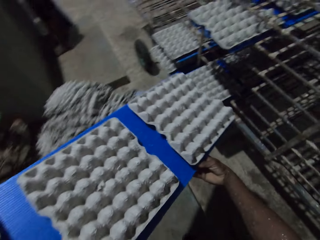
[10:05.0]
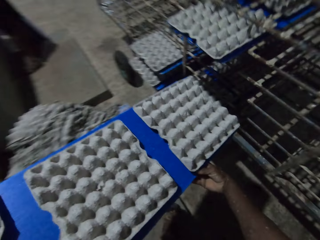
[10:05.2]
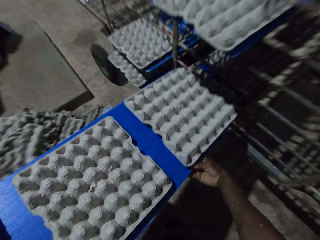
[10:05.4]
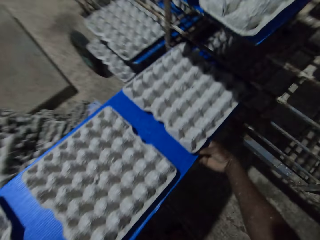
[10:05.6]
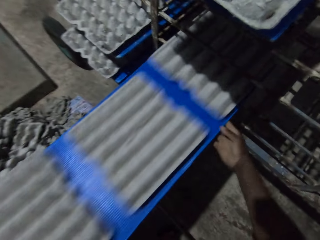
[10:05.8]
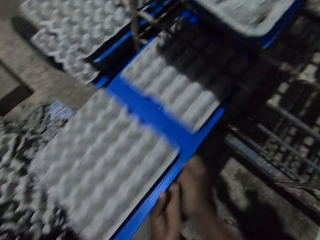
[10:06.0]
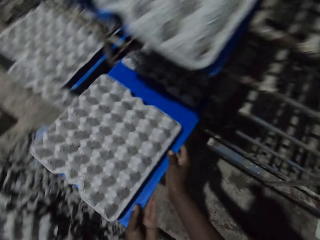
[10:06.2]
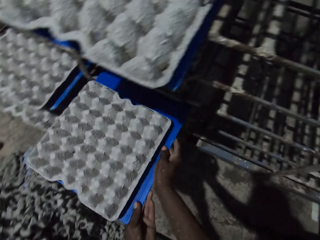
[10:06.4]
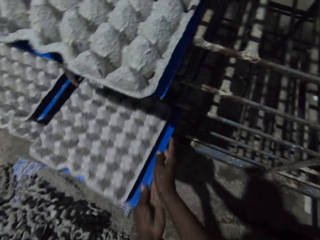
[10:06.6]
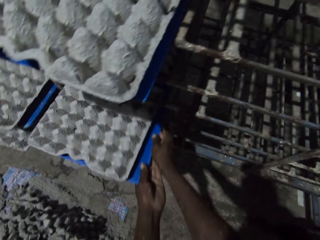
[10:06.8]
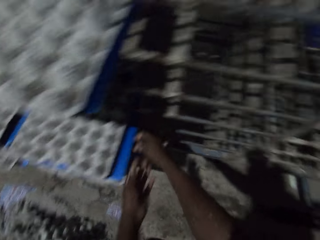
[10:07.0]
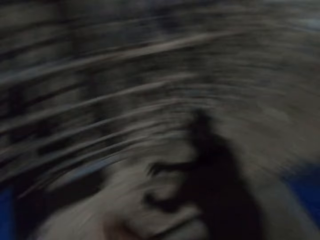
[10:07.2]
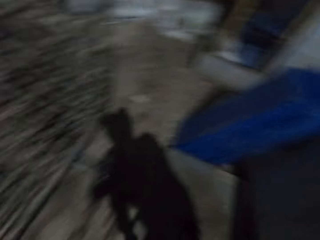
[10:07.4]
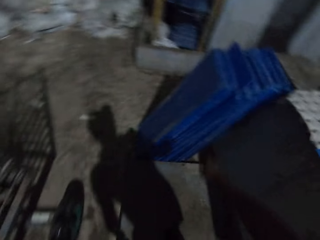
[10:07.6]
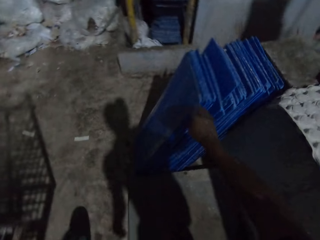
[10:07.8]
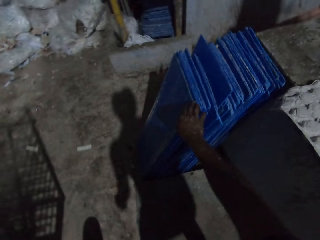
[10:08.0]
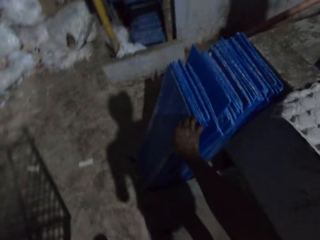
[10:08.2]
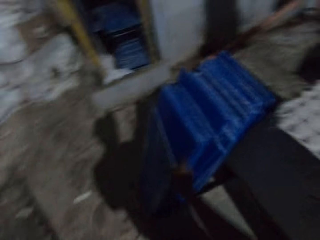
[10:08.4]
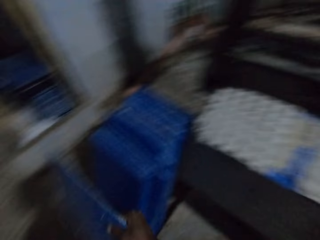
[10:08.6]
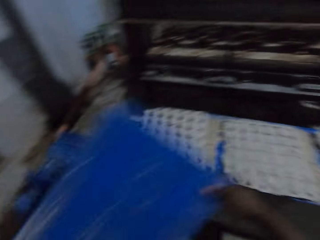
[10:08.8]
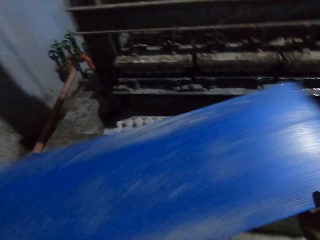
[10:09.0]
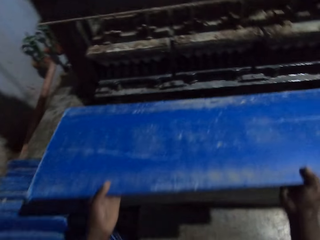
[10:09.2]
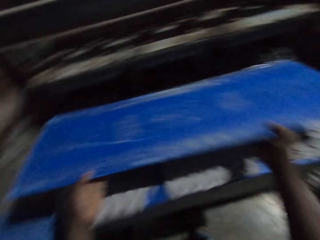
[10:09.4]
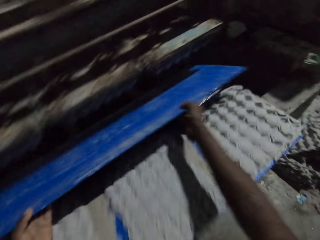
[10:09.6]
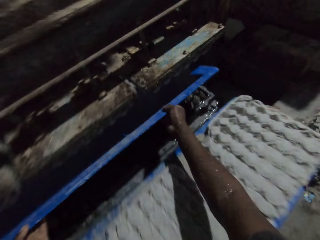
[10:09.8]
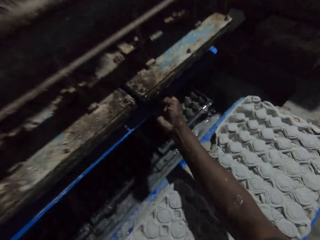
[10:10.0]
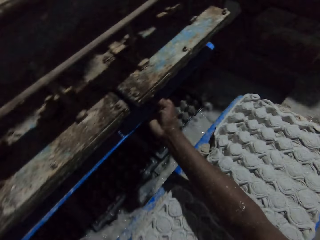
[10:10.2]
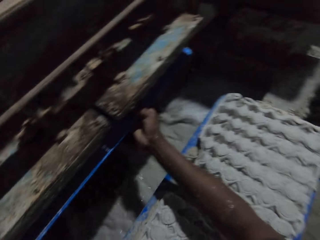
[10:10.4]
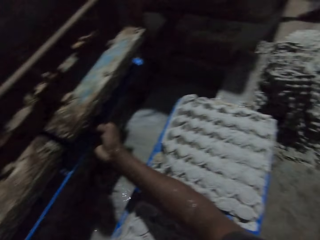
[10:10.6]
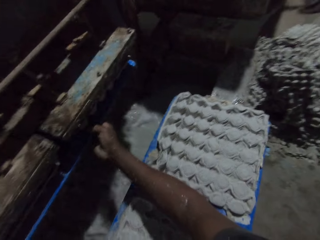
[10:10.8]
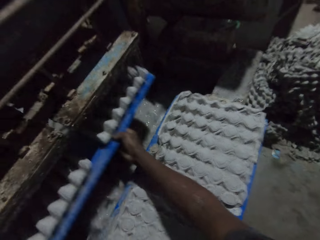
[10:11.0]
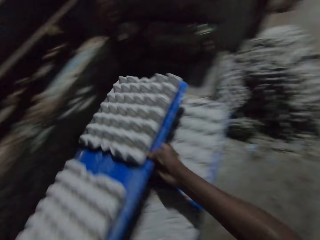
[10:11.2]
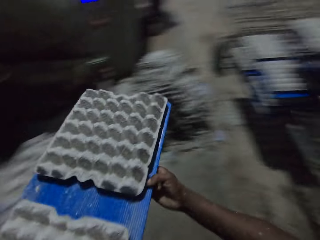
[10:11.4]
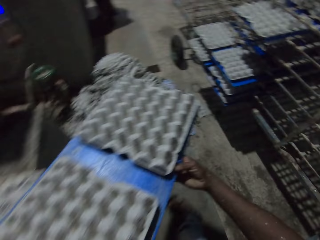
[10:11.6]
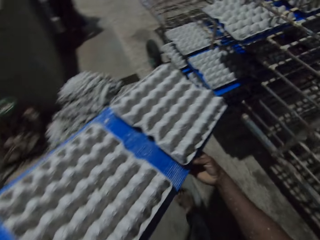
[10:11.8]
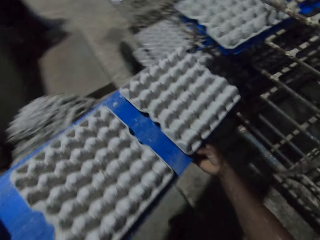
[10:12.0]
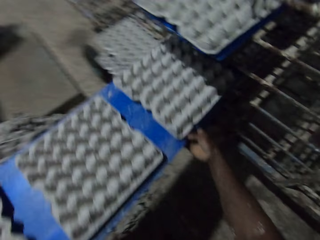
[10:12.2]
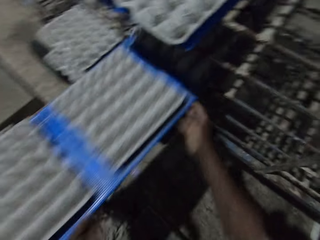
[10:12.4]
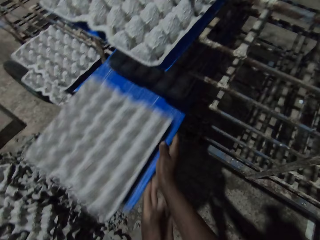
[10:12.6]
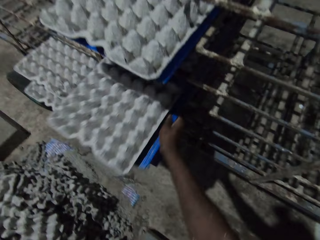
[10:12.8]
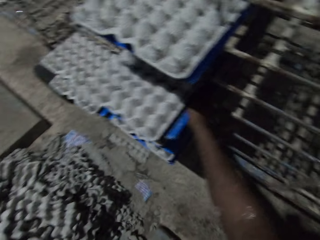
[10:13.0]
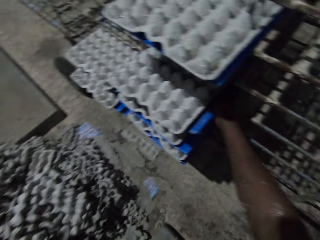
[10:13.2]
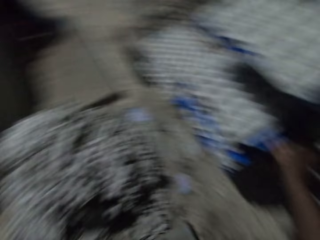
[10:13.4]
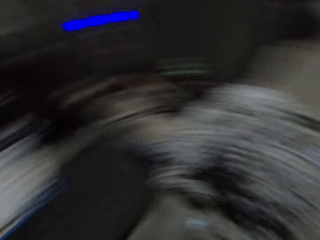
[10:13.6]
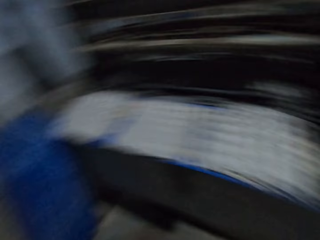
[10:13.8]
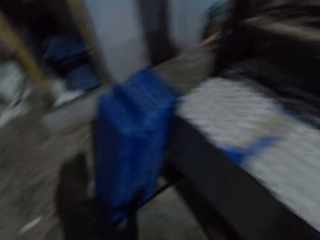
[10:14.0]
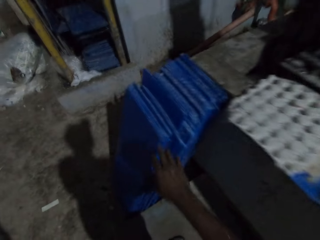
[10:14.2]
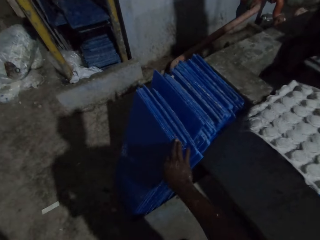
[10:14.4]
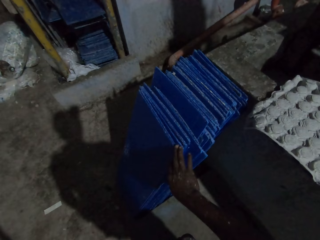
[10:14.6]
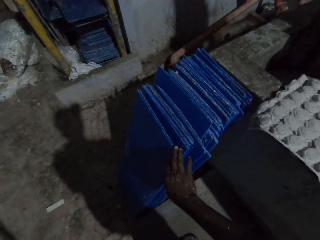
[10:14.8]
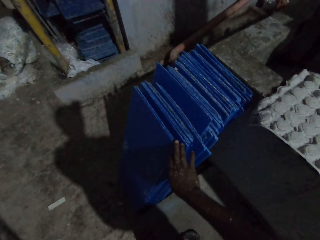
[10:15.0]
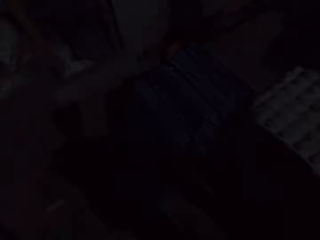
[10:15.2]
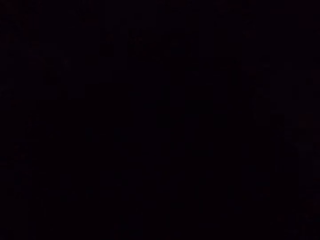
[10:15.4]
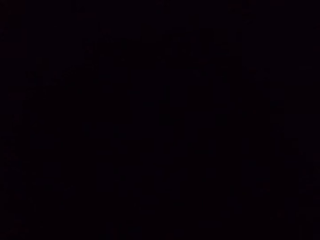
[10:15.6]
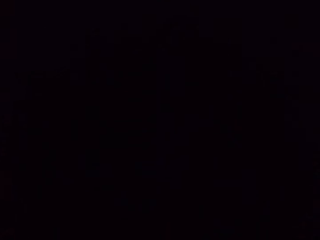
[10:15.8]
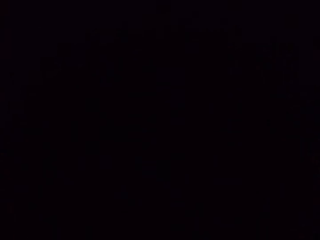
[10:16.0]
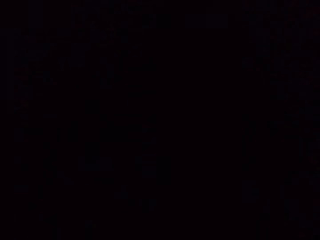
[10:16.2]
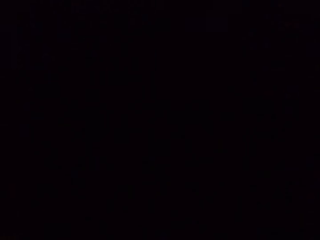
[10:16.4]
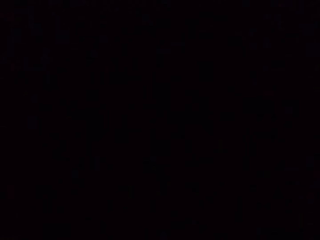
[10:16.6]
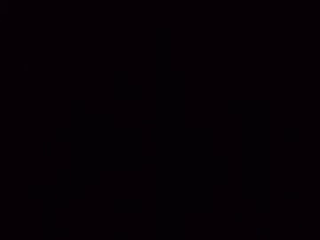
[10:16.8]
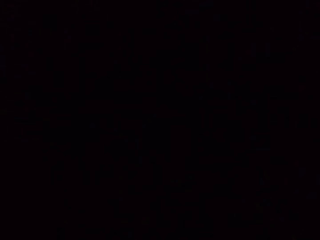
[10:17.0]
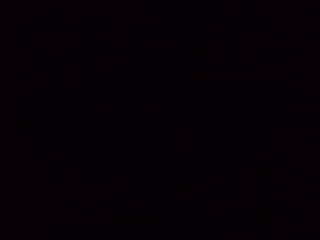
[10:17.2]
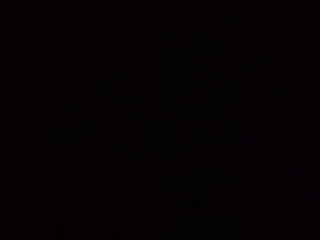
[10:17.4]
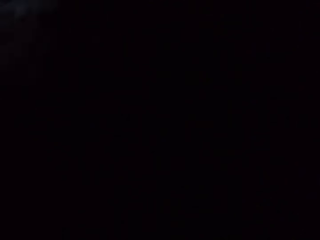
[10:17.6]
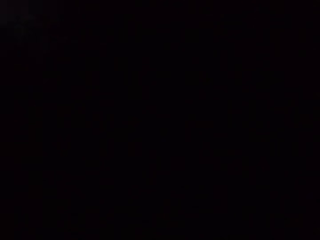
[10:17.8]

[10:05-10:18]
The camera wearer places the tray of egg crates in his hands onto a movable rack. He picks up a blue tray from the ground with his right hand. He inserts the blue tray in his hands into the egg making machine. He receives egg crates from the egg making machine with the blue tray in his hands. He places the tray of egg crates in his hands onto the movable rack. He picks up a blue tray from the ground with his right hand.

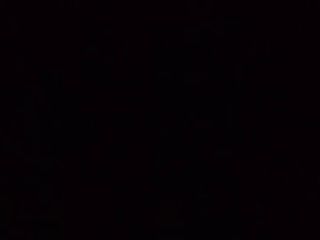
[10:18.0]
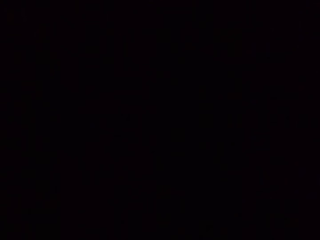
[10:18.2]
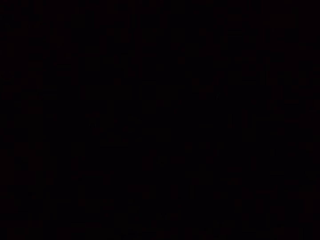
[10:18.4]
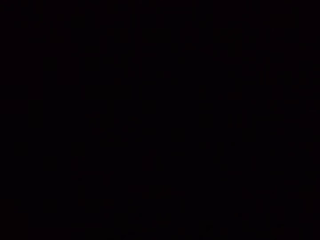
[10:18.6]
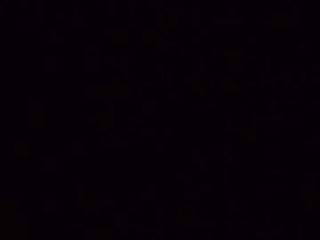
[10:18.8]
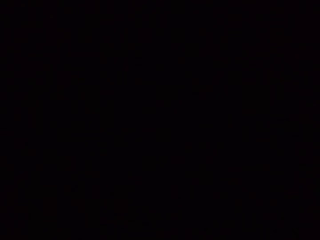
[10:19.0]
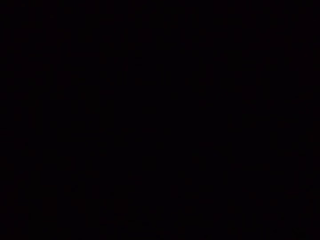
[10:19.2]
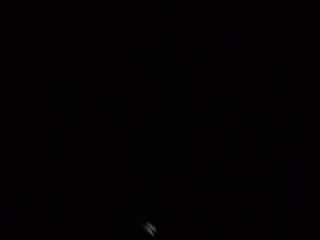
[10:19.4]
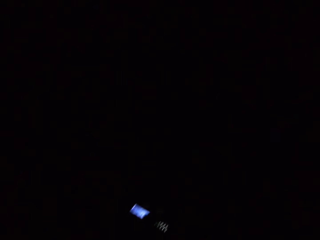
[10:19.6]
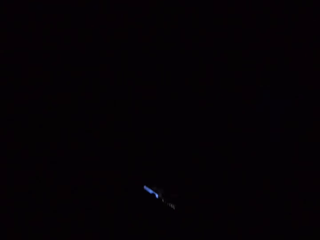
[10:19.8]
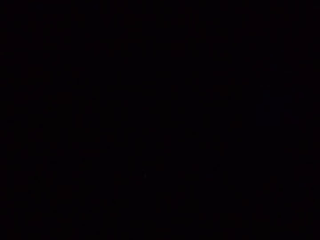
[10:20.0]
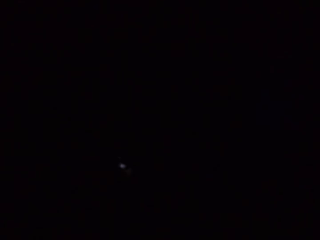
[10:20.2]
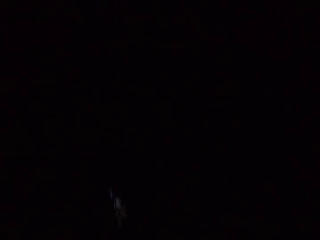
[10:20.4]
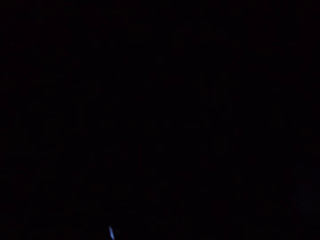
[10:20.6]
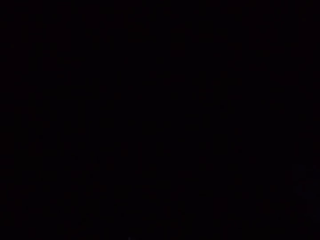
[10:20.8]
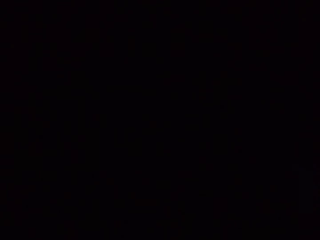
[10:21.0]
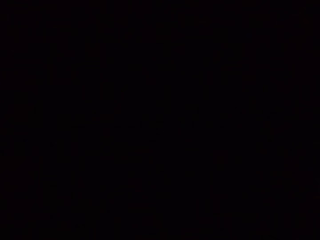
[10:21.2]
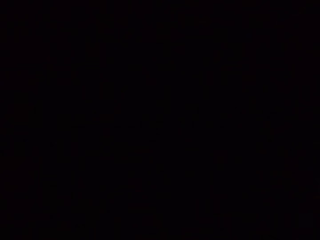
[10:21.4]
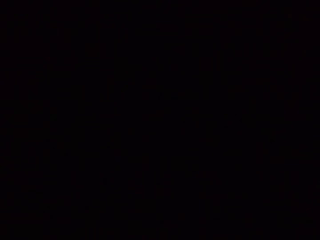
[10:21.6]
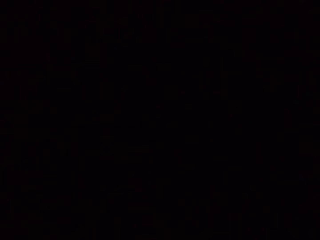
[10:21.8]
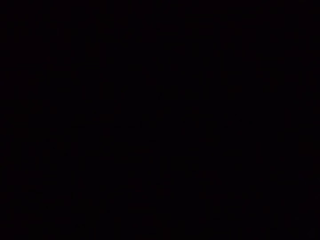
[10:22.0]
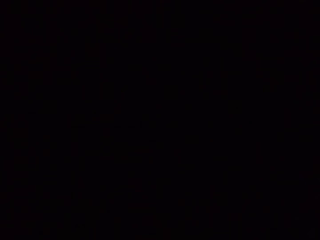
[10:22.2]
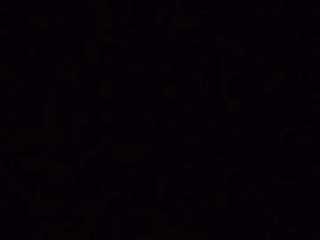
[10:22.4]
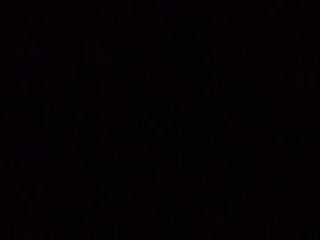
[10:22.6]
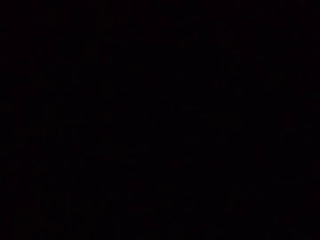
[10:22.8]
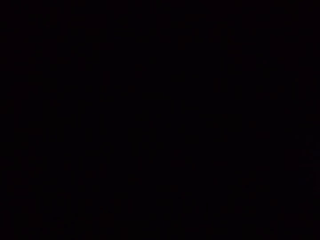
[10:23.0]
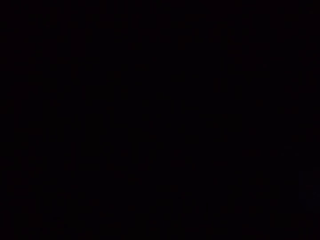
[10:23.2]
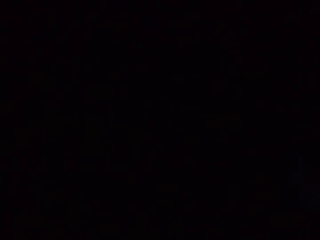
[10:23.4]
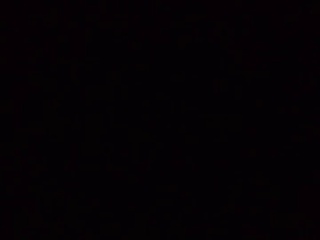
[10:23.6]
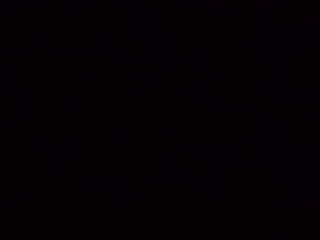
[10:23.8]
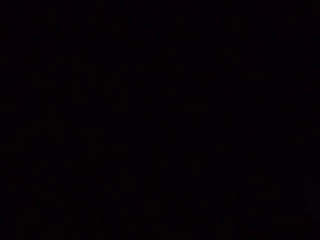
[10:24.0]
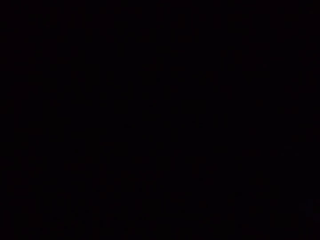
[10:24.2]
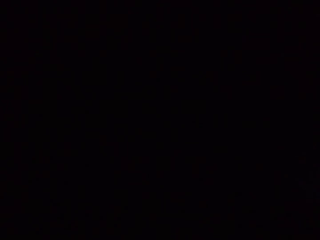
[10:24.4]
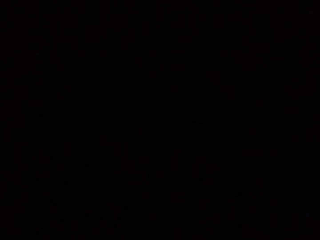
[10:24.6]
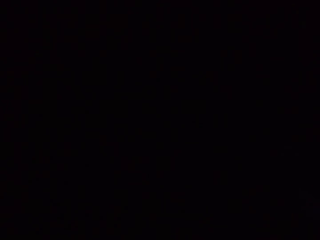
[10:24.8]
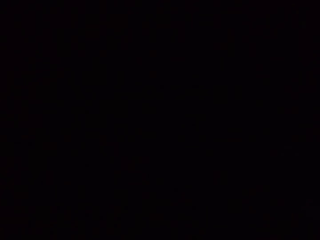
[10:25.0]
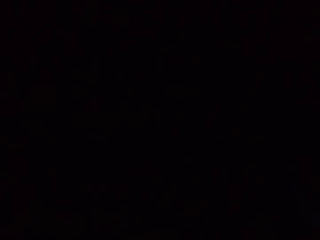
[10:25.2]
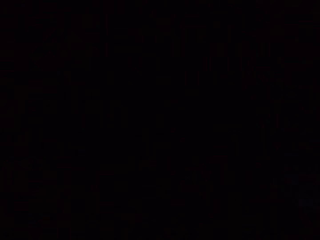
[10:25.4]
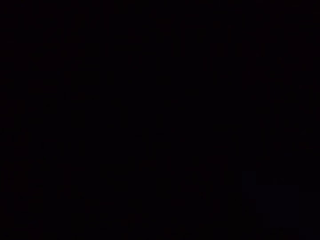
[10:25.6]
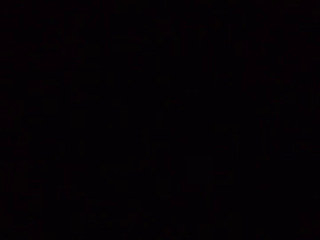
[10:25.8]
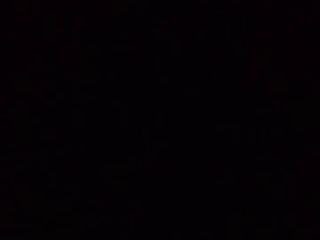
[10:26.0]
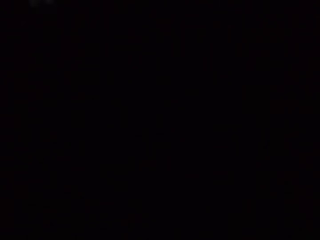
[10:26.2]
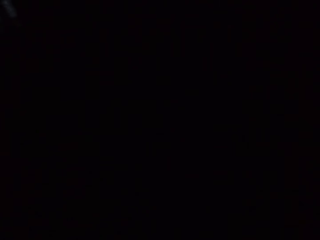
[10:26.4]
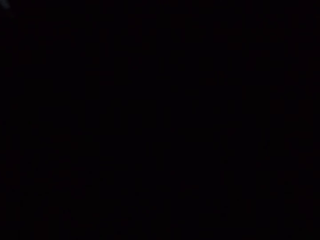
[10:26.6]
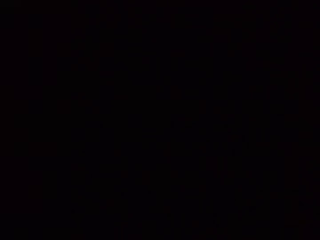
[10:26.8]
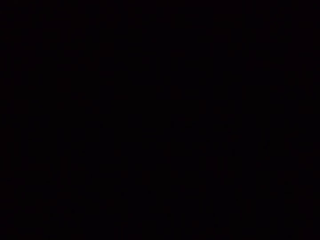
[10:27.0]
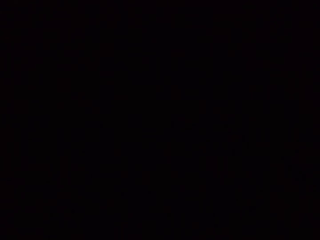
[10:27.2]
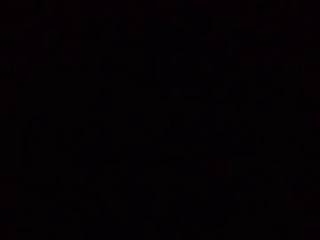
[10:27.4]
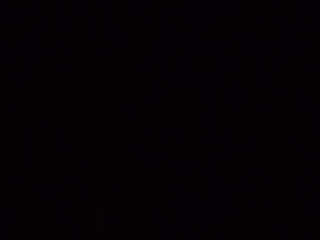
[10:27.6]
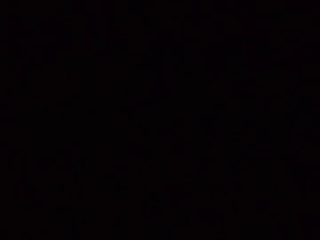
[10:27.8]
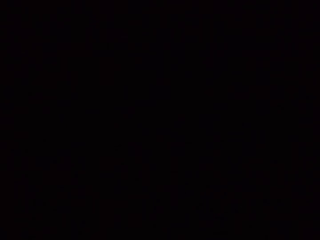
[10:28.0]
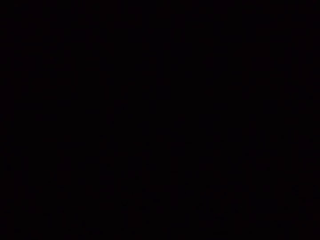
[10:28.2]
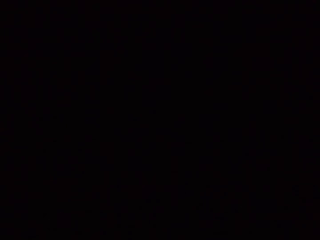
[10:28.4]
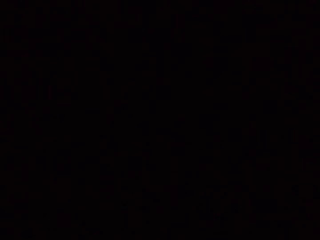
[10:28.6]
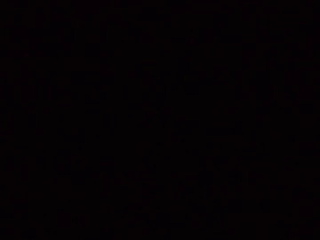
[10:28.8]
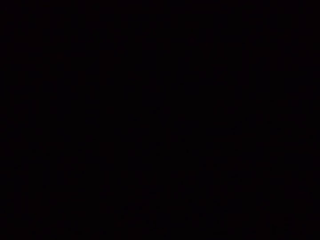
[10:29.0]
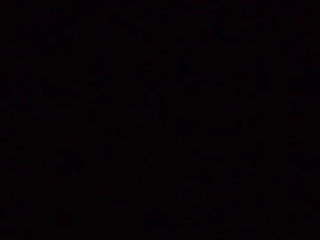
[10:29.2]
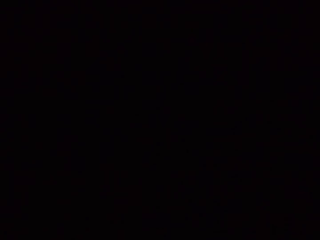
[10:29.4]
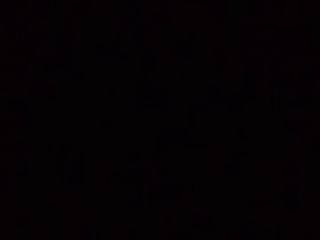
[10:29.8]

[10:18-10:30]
The camera wearer operates a phone with his right hand.
